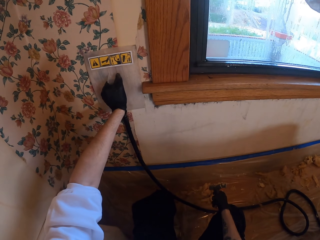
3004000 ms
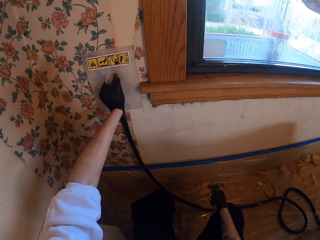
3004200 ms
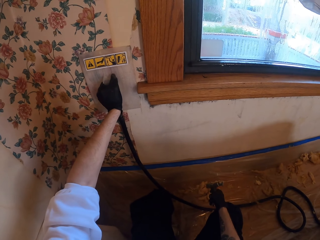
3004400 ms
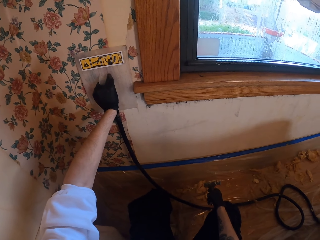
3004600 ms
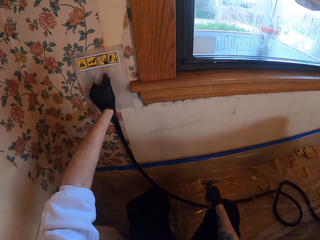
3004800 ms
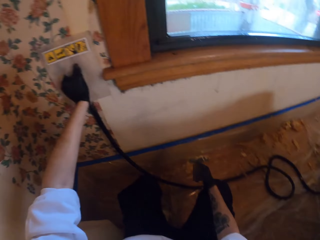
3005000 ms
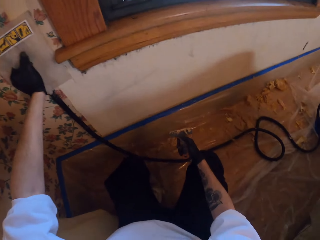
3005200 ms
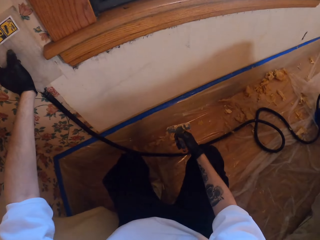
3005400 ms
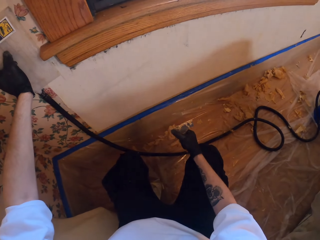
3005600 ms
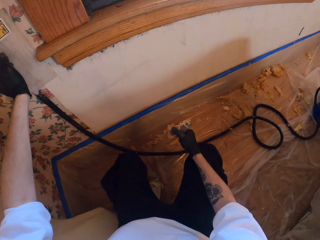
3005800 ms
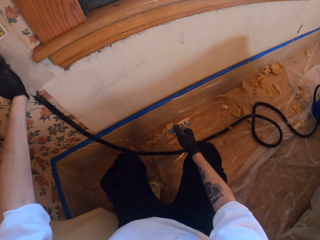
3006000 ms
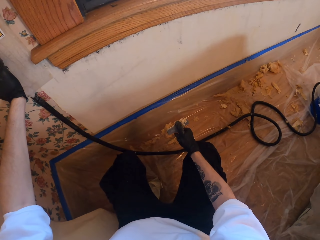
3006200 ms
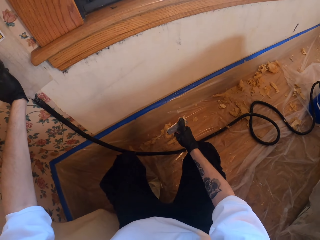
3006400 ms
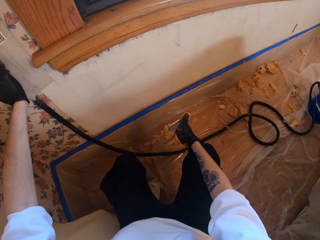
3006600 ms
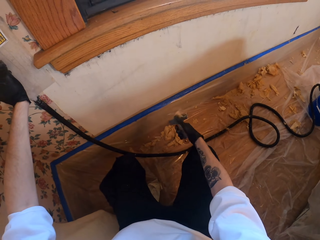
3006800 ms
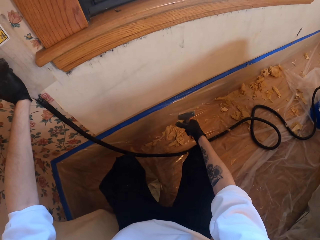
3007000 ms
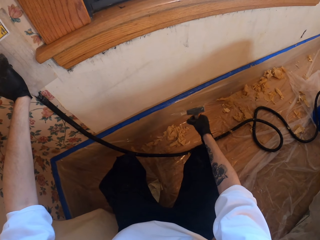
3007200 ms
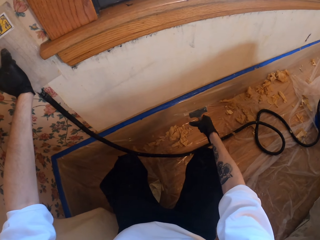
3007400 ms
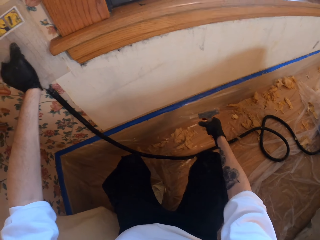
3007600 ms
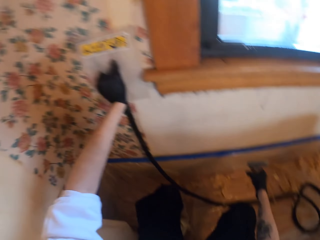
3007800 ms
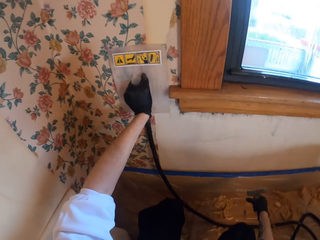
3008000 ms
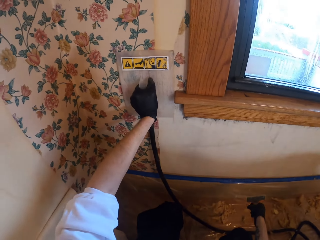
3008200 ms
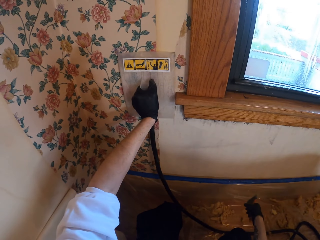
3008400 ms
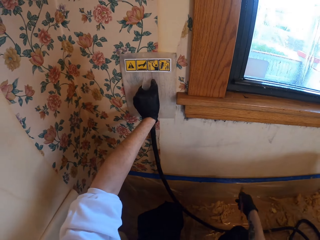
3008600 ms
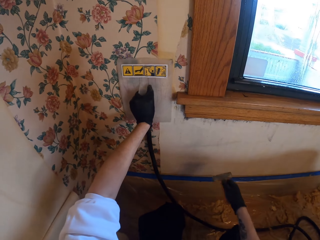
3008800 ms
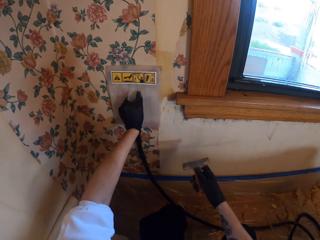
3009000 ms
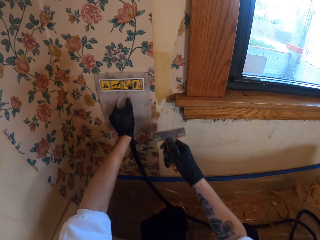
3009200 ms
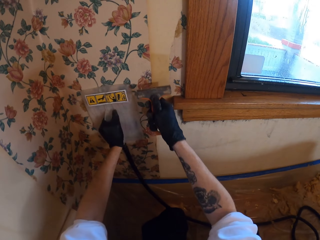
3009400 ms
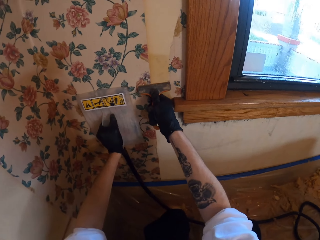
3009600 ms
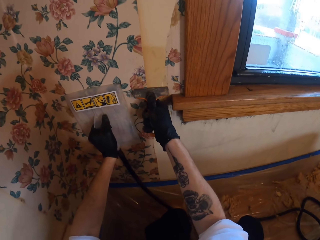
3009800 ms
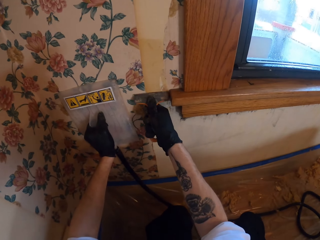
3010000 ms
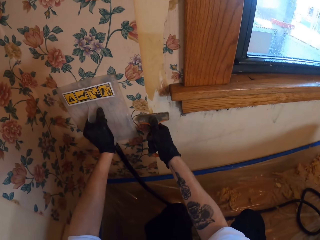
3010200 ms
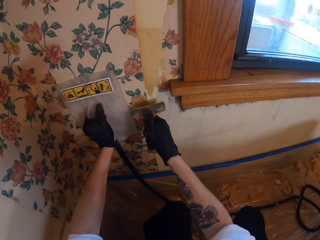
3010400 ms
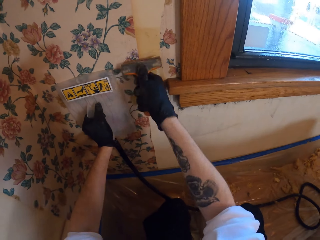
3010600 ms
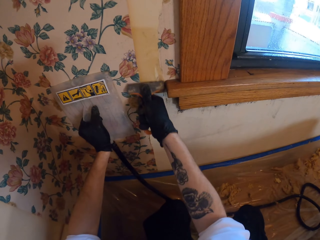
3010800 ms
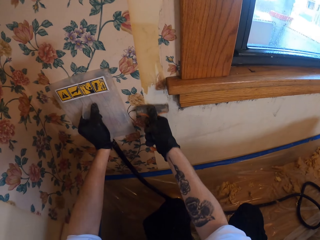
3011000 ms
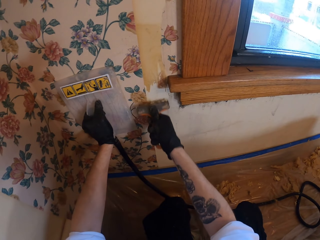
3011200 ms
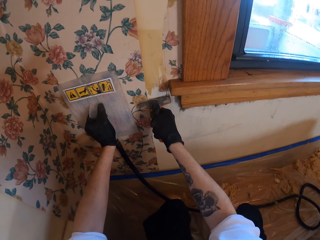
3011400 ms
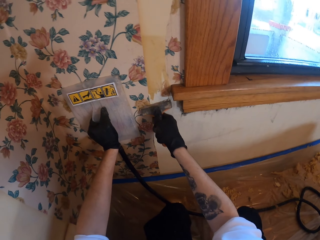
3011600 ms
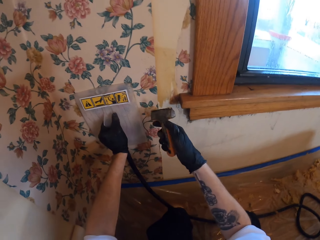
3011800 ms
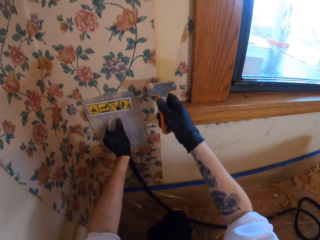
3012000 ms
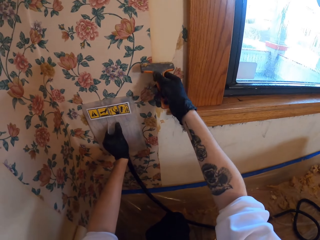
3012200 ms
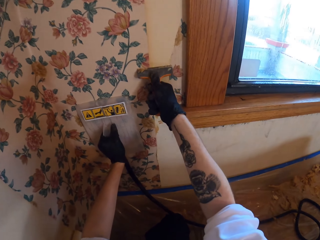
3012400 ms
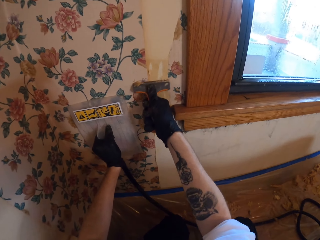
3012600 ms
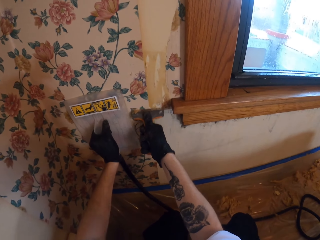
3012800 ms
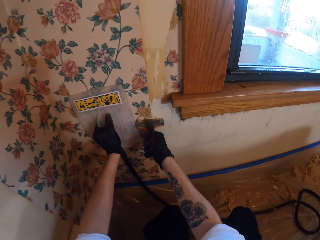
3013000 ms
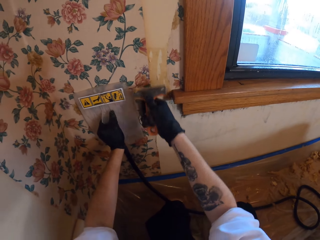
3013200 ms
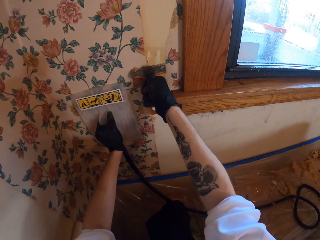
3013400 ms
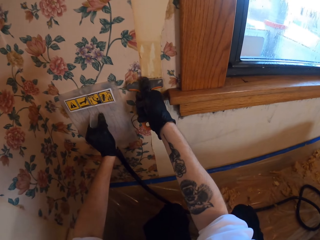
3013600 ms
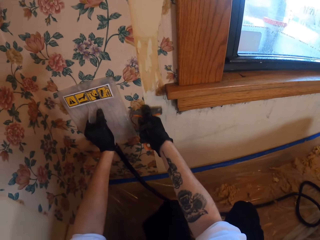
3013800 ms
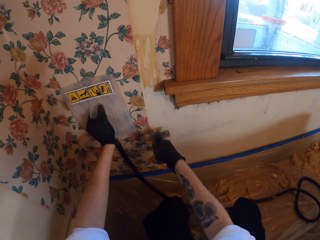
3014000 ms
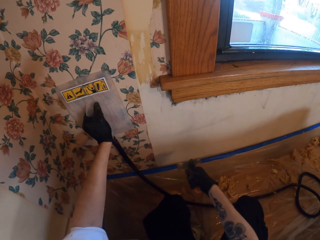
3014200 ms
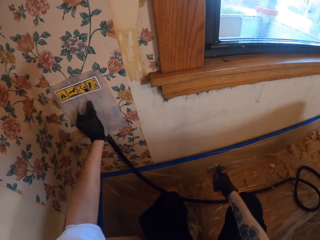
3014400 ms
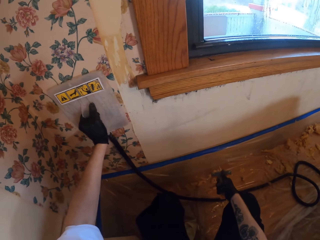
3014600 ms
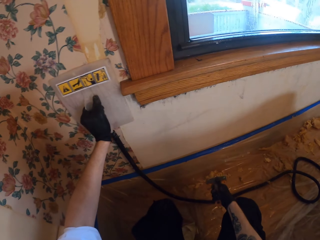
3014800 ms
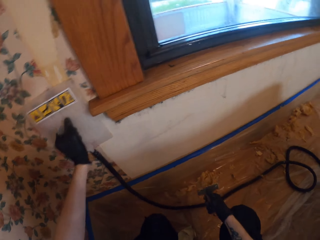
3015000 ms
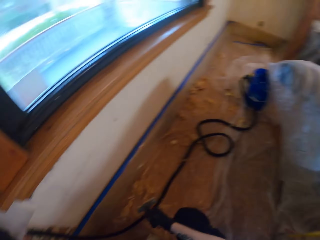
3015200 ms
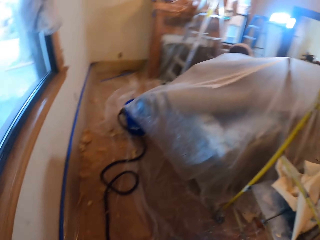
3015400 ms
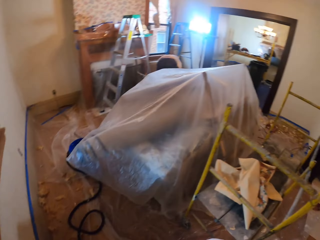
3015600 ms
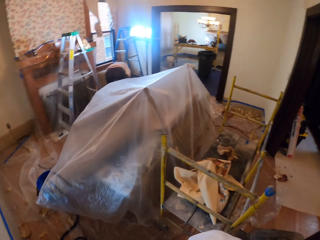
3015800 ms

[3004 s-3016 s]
The camera wearer holds the steel tool. They remove paint from the paint scraper. They remove paint from the wall with the right hand.

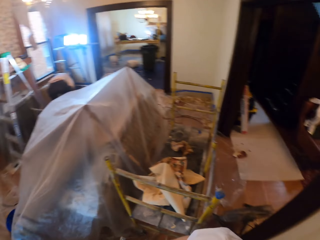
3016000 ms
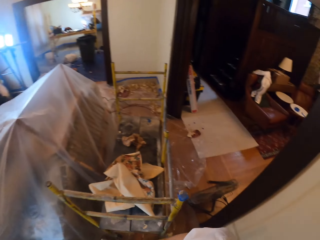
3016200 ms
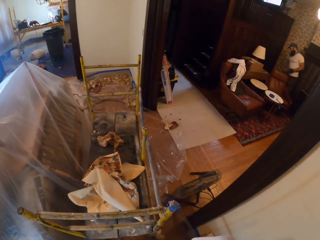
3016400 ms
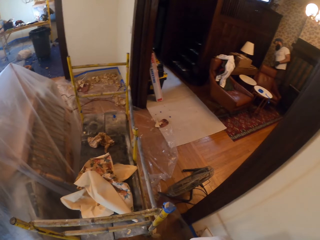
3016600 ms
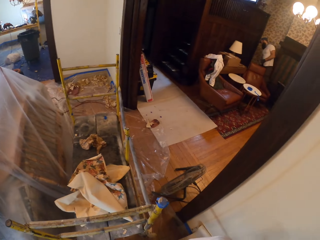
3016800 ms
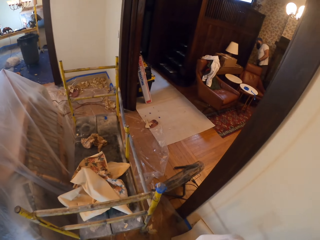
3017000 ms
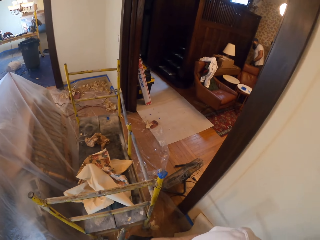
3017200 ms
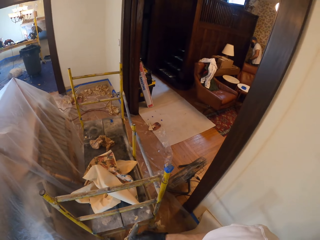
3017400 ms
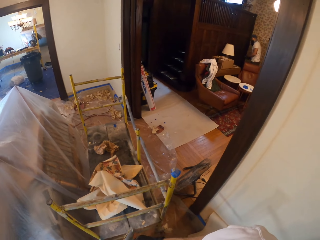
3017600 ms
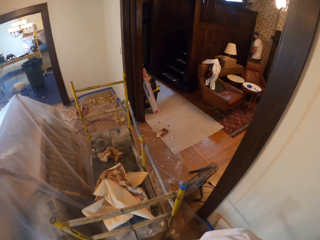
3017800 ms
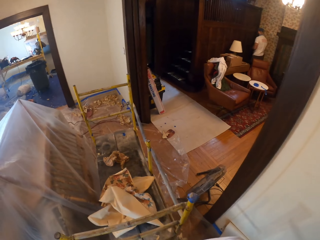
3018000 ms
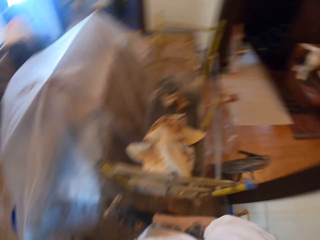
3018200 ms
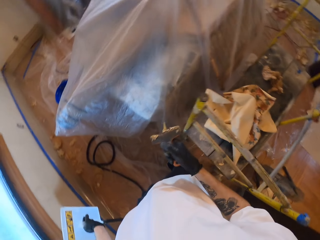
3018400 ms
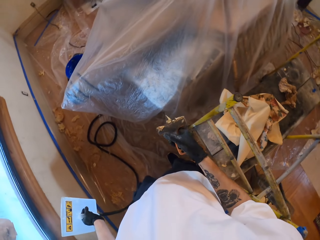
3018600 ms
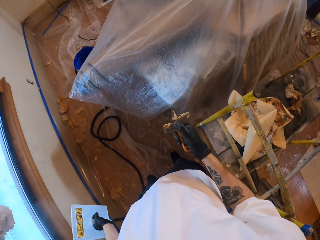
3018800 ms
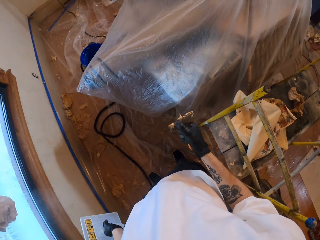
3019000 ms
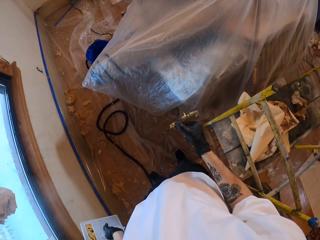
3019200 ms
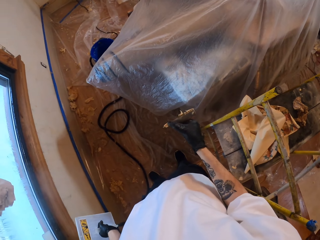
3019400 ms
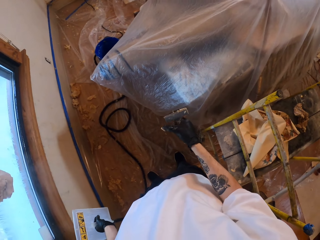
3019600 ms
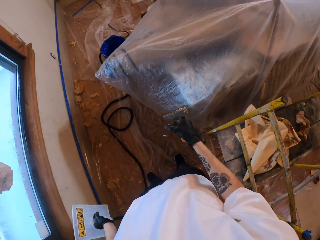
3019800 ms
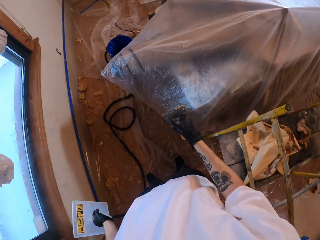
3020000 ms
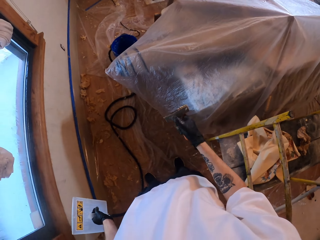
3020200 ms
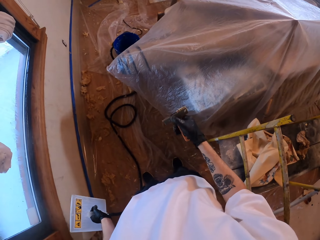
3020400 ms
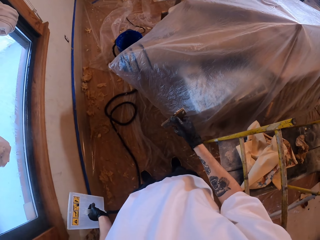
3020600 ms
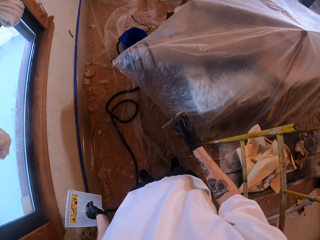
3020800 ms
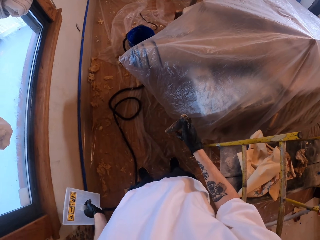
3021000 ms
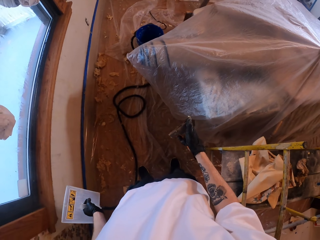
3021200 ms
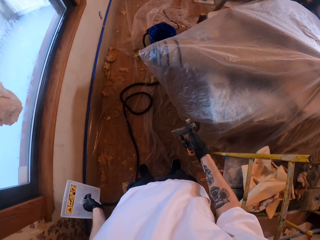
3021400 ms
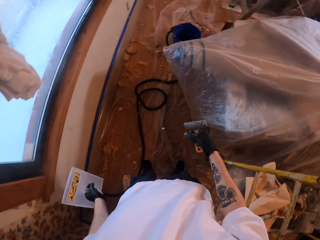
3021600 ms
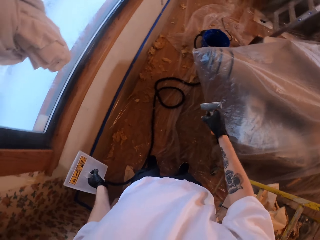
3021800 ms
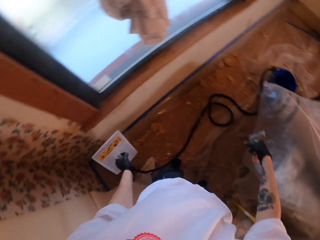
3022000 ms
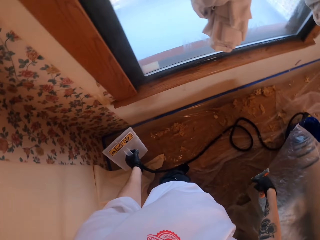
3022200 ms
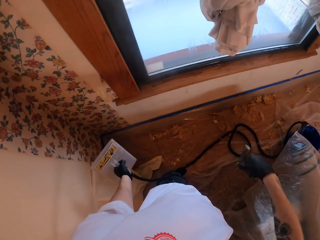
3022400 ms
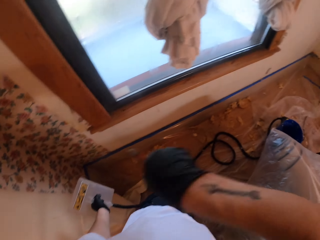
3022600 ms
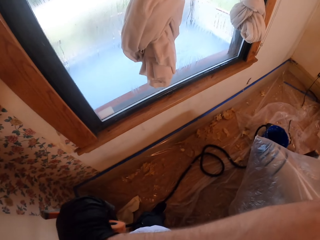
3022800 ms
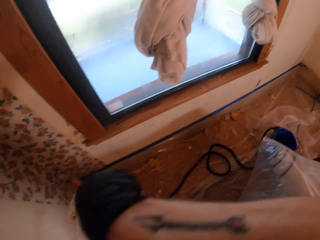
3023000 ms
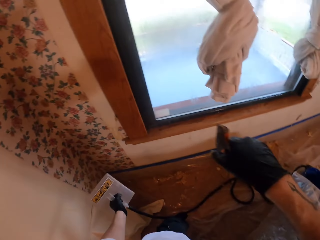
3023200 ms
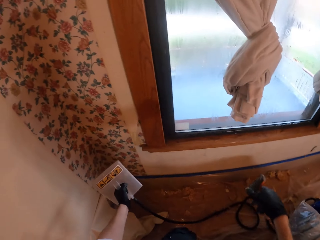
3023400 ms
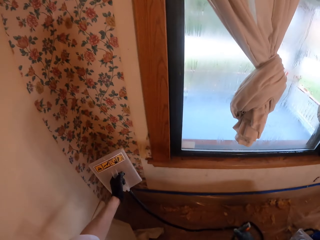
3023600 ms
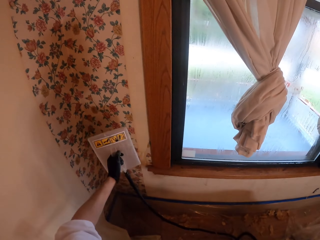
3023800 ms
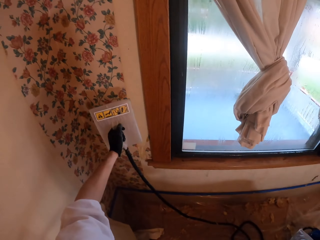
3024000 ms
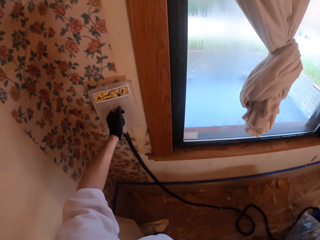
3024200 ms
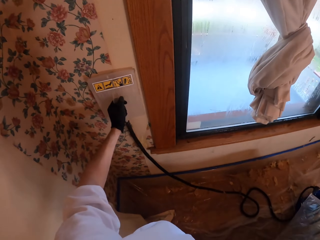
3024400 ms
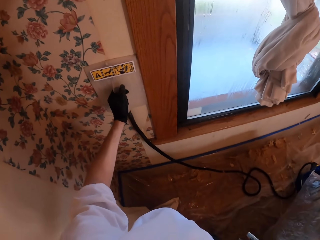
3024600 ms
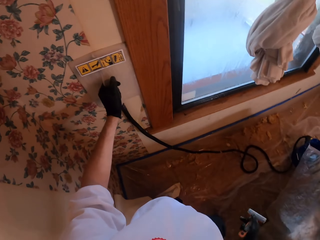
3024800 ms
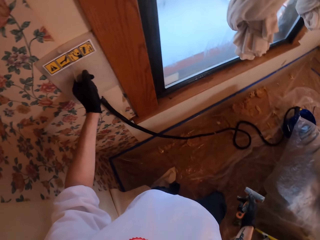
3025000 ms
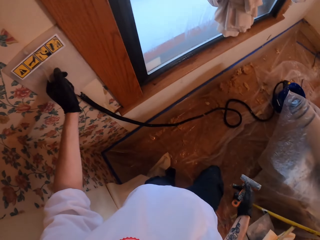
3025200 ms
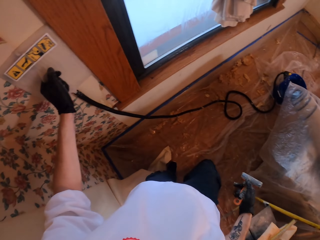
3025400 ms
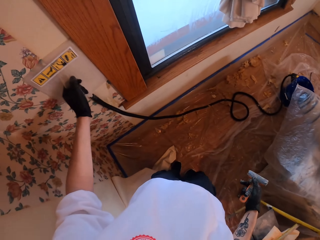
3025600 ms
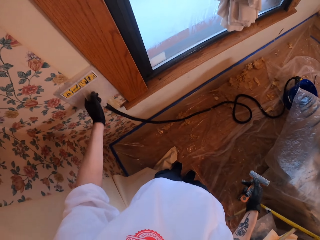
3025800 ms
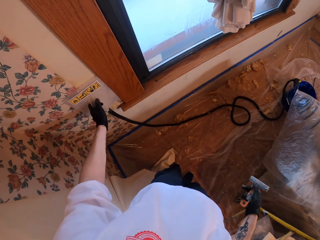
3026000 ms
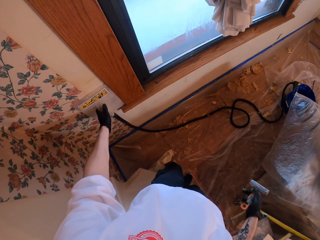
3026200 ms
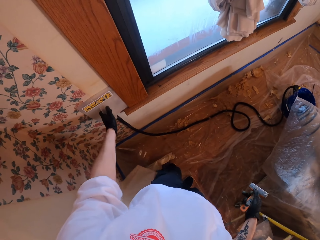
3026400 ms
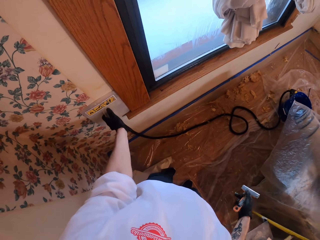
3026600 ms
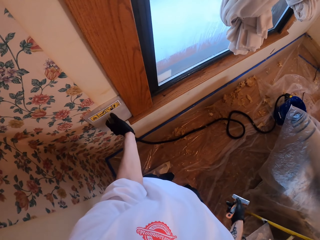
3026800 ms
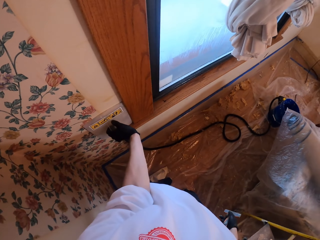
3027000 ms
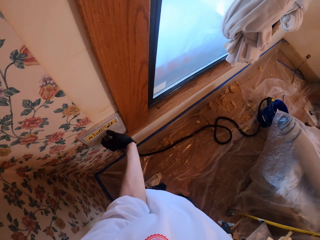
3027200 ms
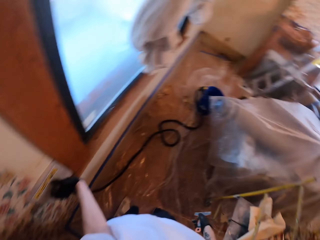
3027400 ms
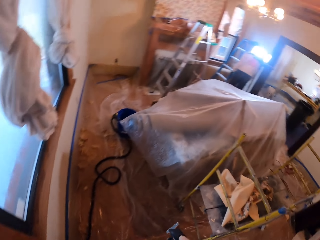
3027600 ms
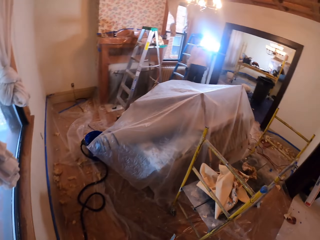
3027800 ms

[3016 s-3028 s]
A person stands beside a seat. The camera wearer removes paint from the paint scraper. They hold the scratcher. They stick the steamer on the wall.
